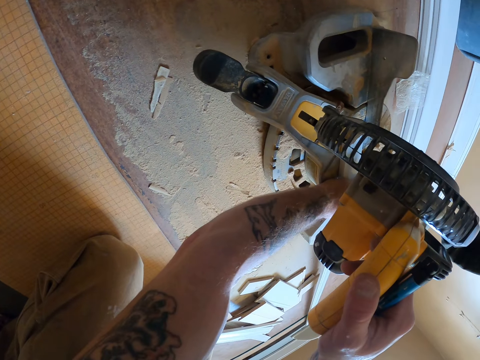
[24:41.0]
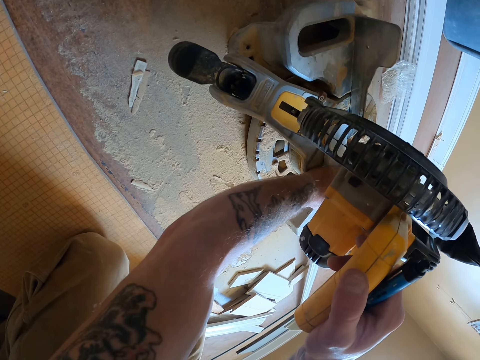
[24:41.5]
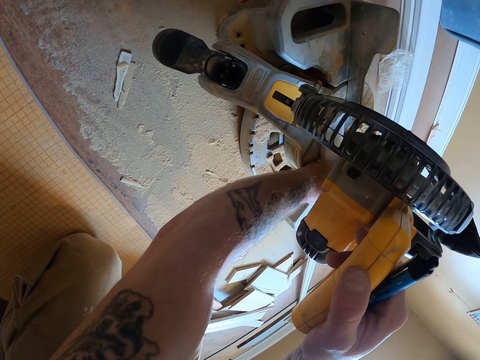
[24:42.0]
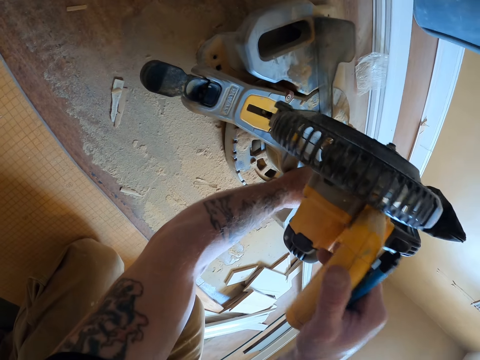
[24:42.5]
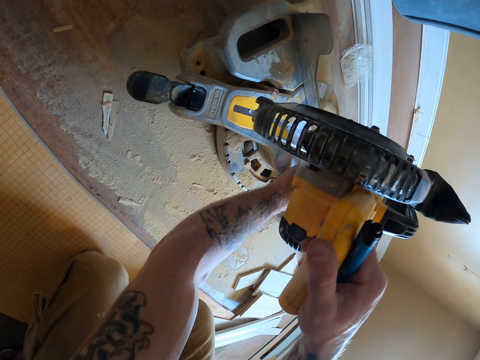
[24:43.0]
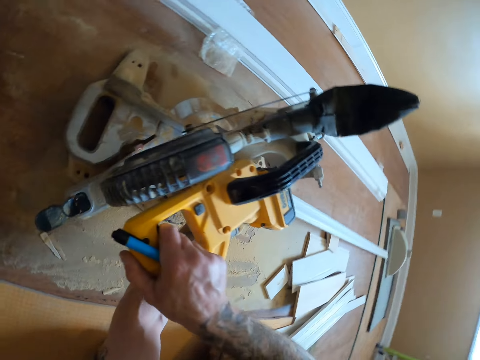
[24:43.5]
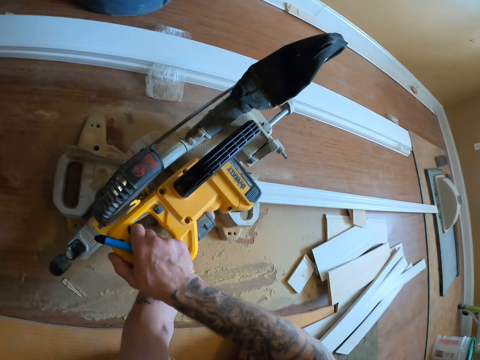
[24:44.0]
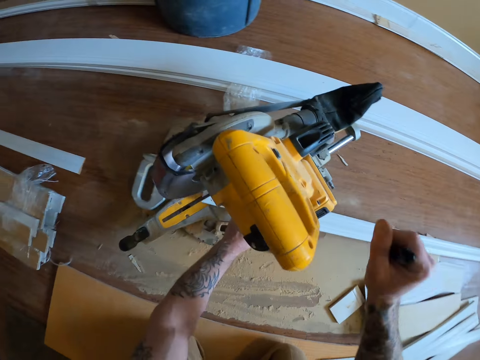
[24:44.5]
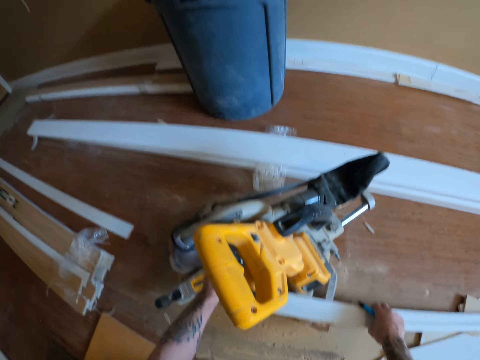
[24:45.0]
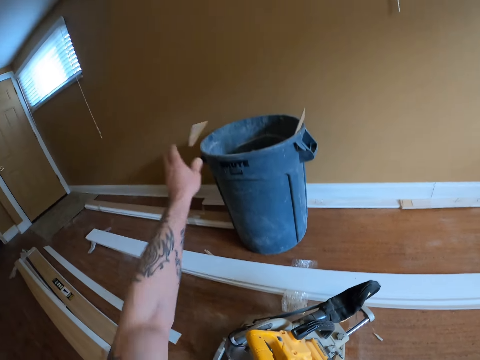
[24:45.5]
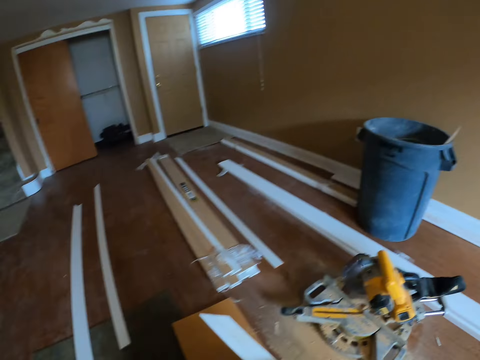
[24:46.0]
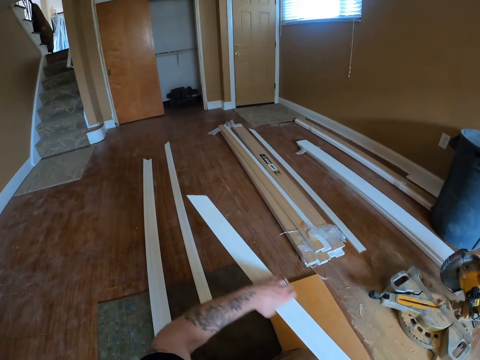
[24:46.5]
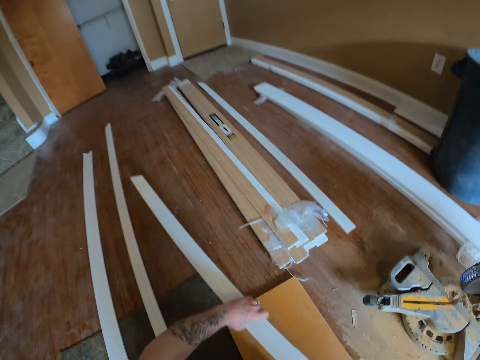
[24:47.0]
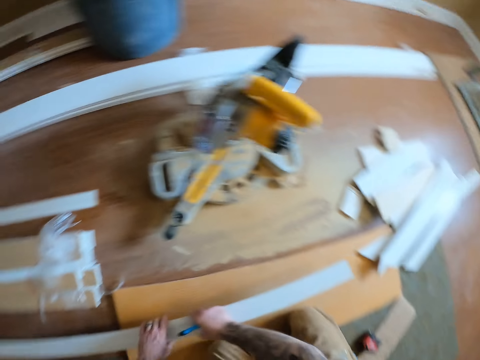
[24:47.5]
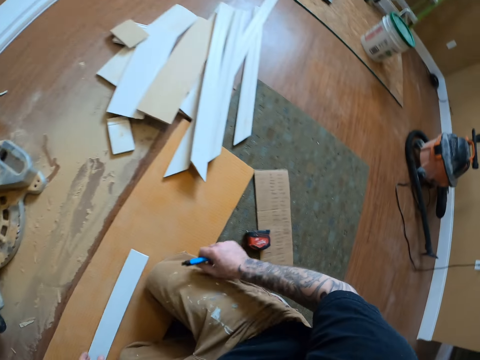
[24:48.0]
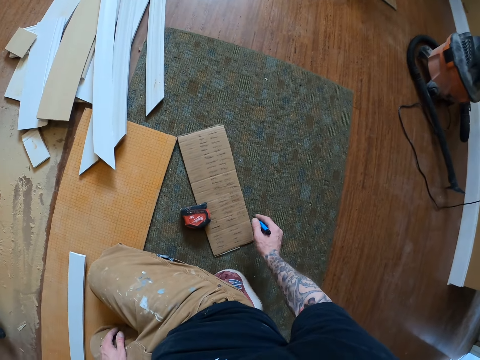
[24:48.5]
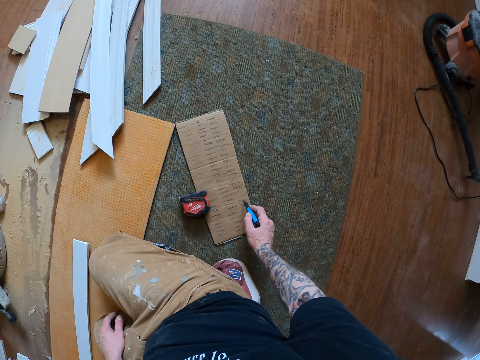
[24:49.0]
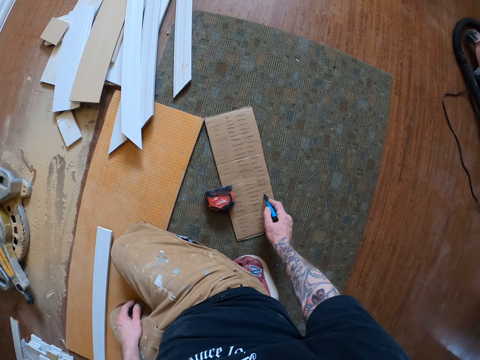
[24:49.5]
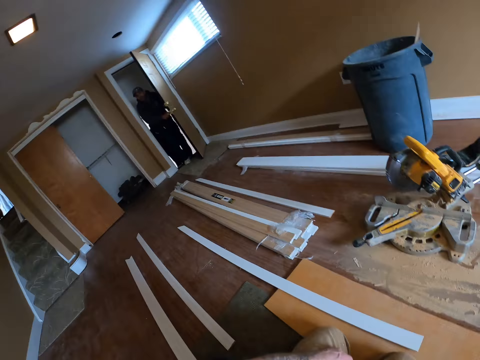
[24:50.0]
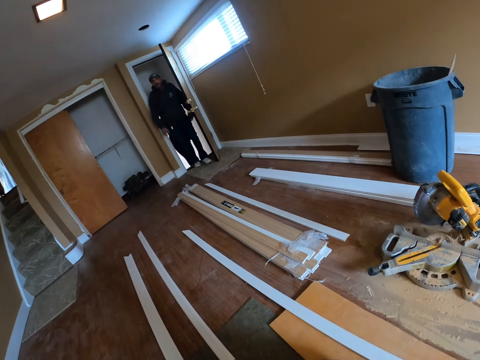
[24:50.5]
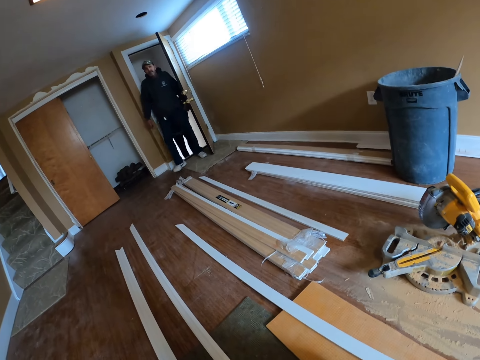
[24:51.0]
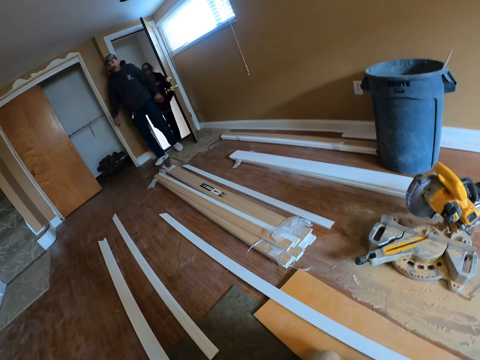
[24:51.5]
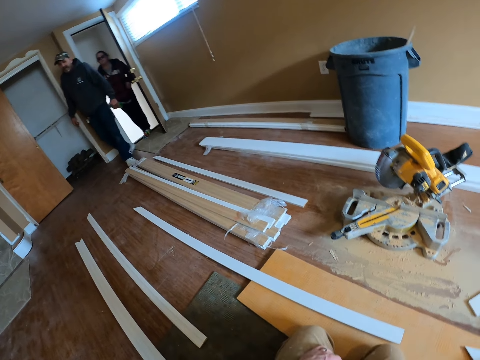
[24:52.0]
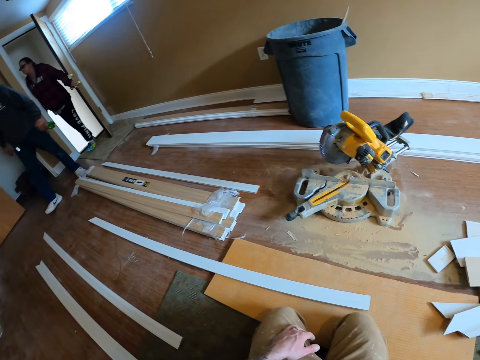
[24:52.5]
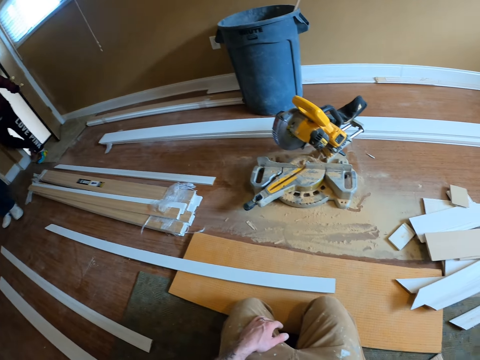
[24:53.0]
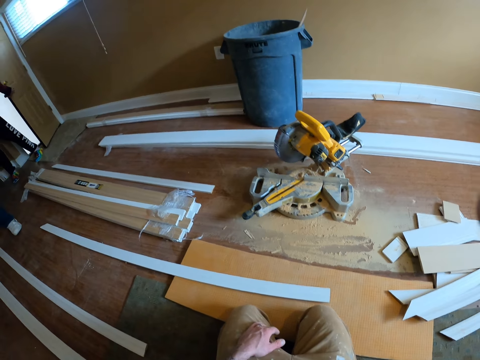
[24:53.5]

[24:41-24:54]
The camera wearer cuts the wooden strip with the wood cutter machine. They adjust the wood cutter machine and remove the wooden strip from the wood cutter machine. They pick up the wooden strip piece from the machine and throw the wooden strip piece in the trash bin. They move the wood from the mitre saw and put the wooden strip on the floor. They write on the carton board with the pen. They look aside and turn.
